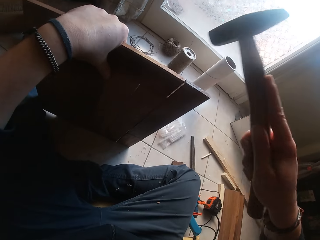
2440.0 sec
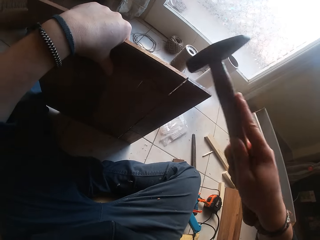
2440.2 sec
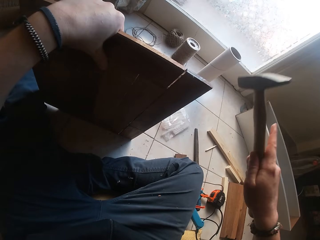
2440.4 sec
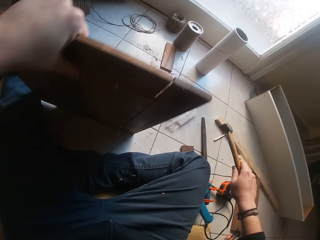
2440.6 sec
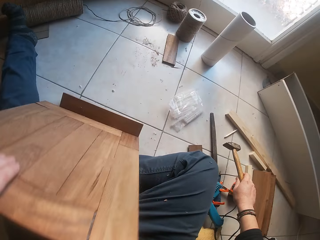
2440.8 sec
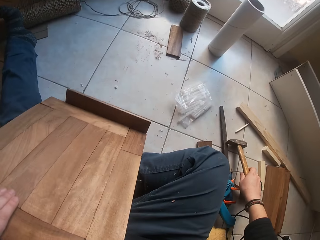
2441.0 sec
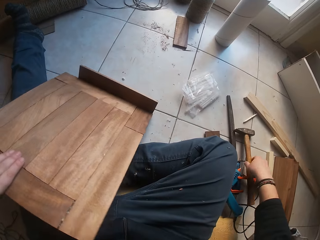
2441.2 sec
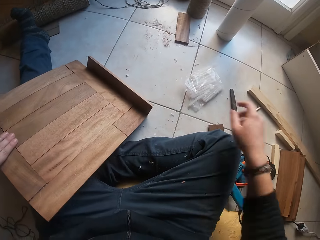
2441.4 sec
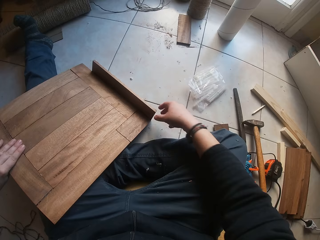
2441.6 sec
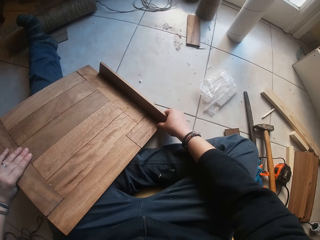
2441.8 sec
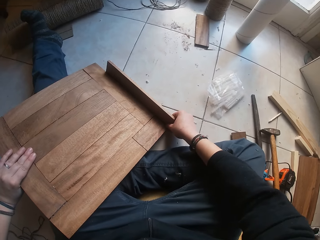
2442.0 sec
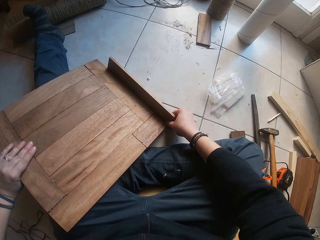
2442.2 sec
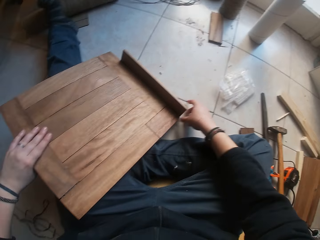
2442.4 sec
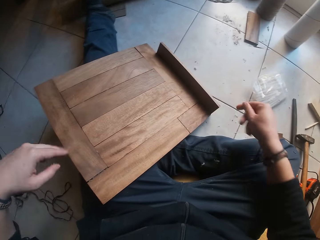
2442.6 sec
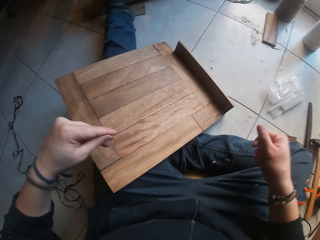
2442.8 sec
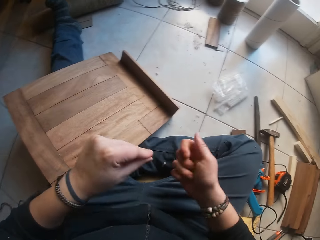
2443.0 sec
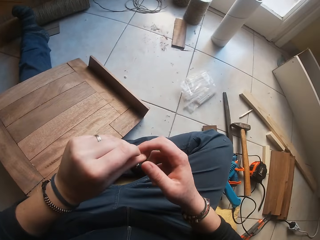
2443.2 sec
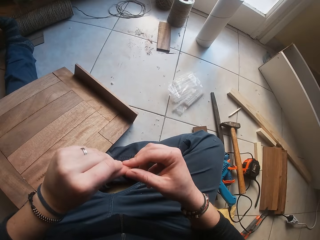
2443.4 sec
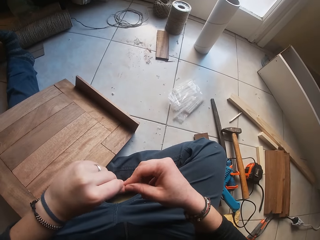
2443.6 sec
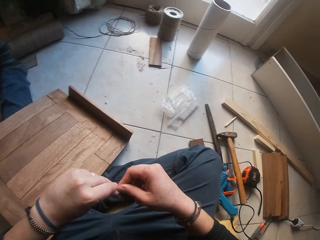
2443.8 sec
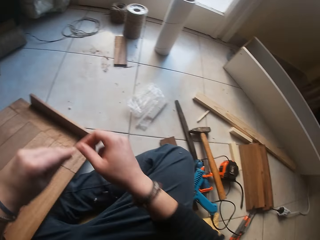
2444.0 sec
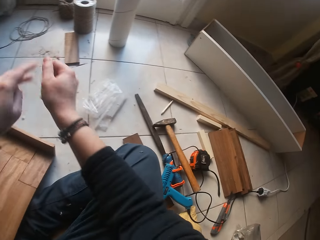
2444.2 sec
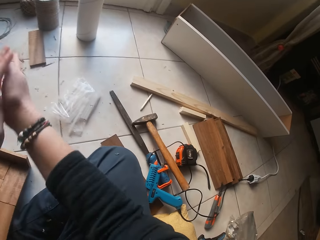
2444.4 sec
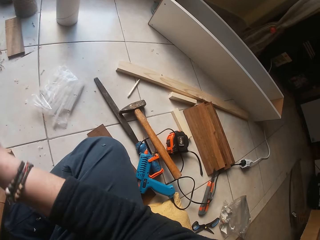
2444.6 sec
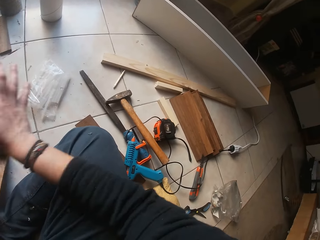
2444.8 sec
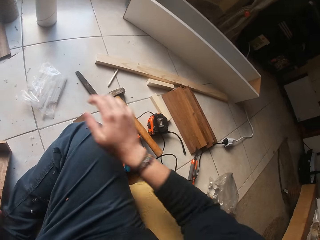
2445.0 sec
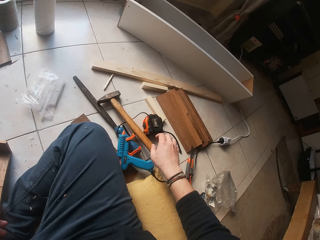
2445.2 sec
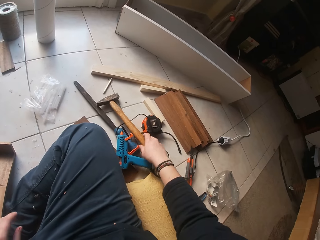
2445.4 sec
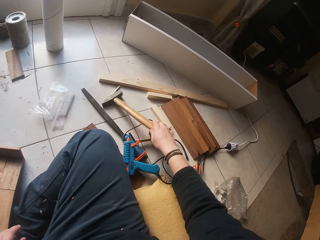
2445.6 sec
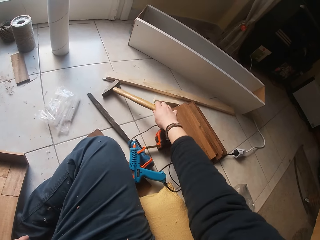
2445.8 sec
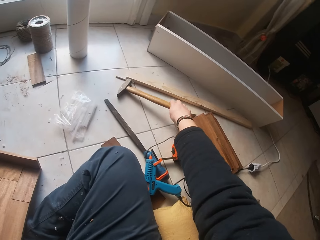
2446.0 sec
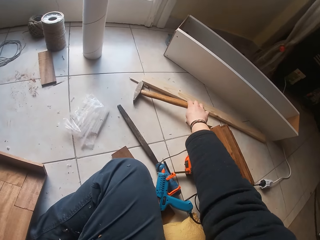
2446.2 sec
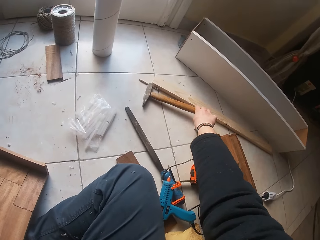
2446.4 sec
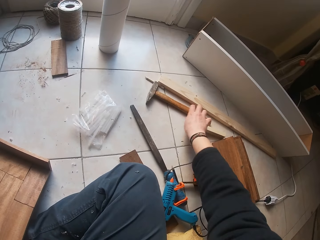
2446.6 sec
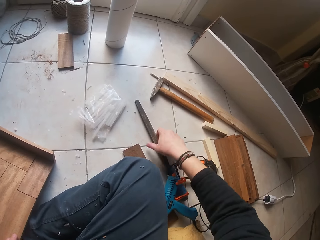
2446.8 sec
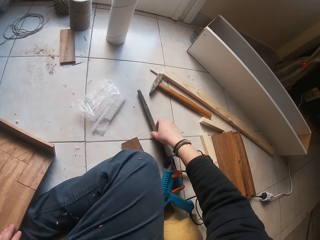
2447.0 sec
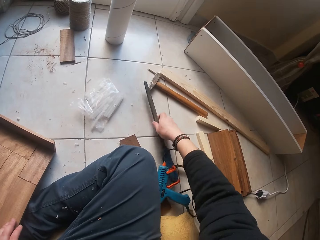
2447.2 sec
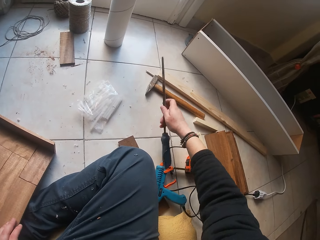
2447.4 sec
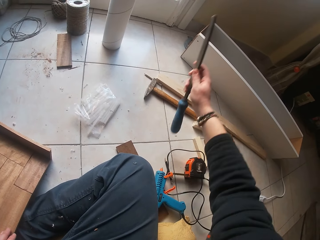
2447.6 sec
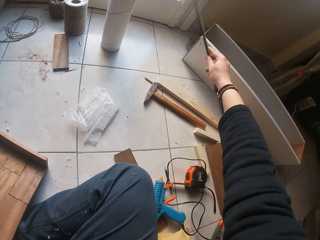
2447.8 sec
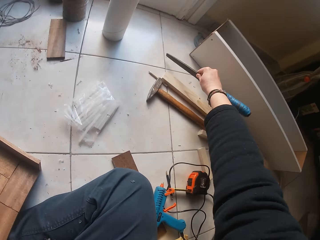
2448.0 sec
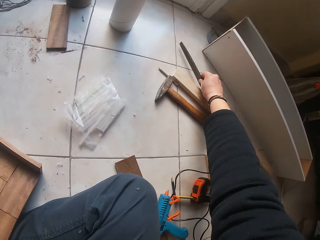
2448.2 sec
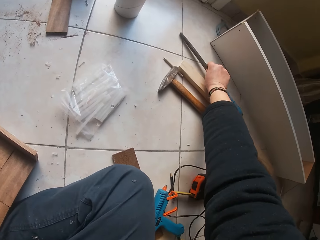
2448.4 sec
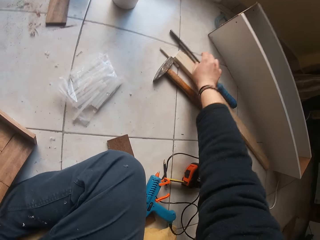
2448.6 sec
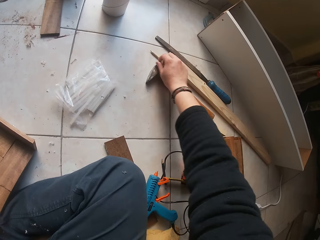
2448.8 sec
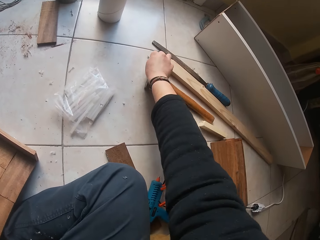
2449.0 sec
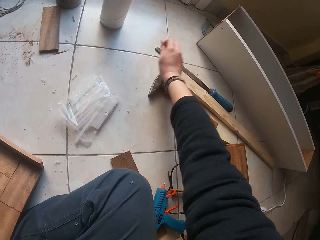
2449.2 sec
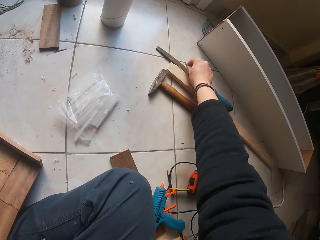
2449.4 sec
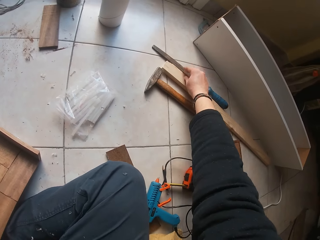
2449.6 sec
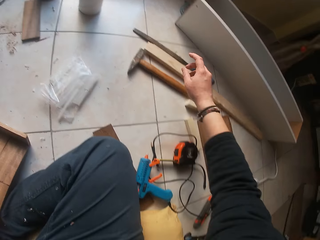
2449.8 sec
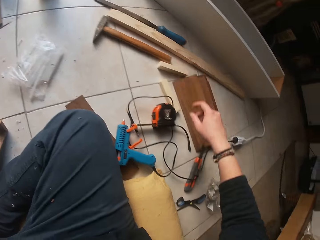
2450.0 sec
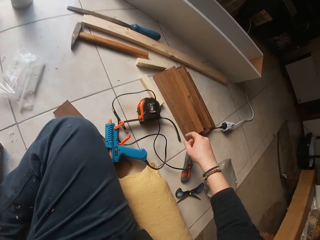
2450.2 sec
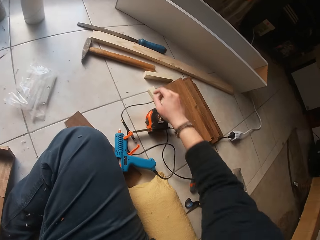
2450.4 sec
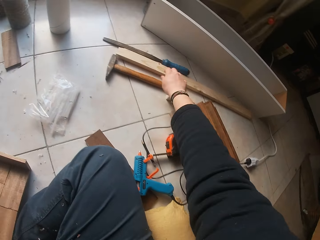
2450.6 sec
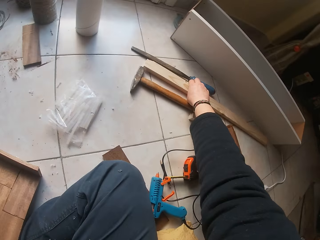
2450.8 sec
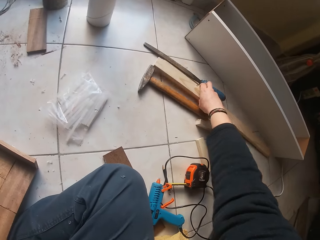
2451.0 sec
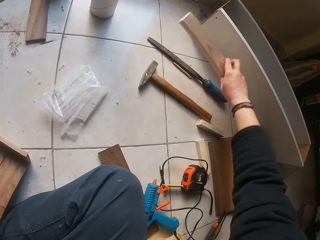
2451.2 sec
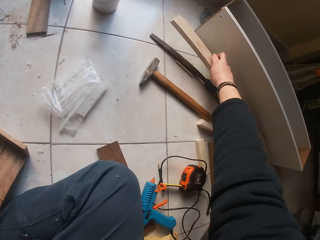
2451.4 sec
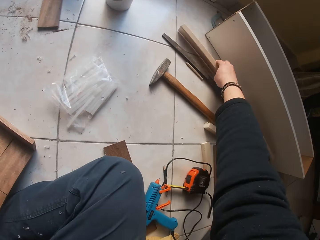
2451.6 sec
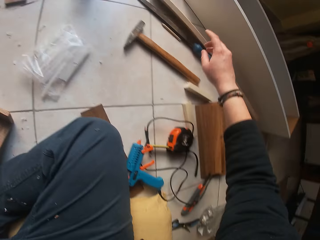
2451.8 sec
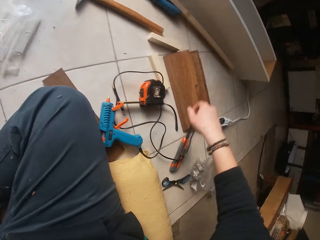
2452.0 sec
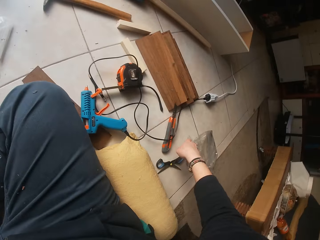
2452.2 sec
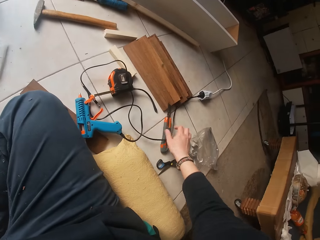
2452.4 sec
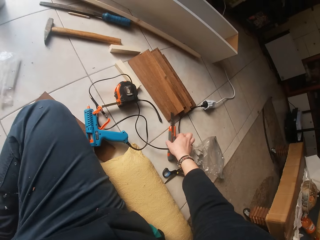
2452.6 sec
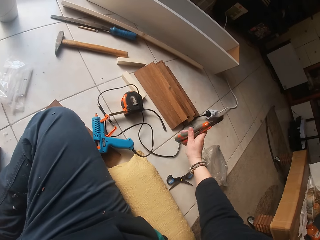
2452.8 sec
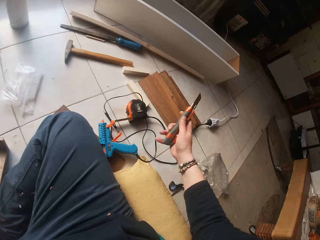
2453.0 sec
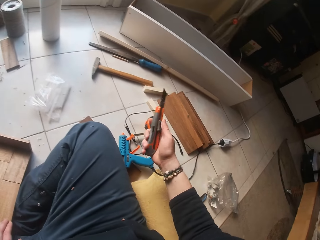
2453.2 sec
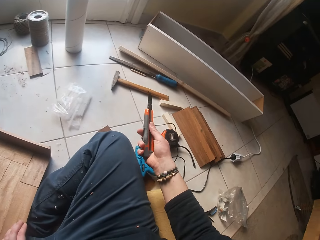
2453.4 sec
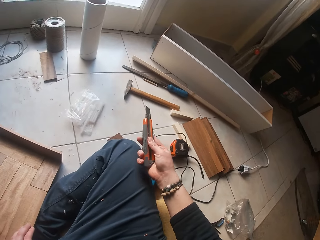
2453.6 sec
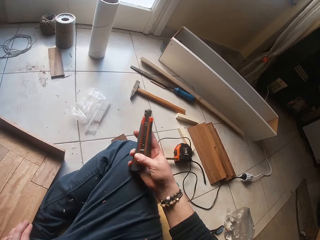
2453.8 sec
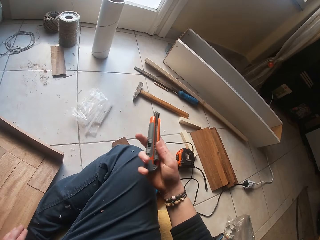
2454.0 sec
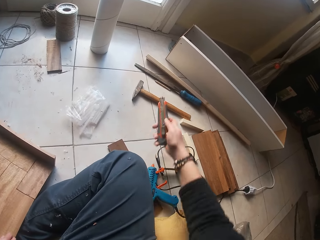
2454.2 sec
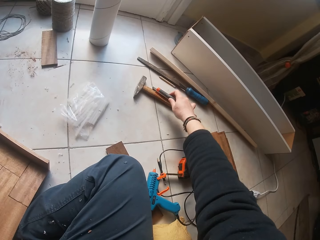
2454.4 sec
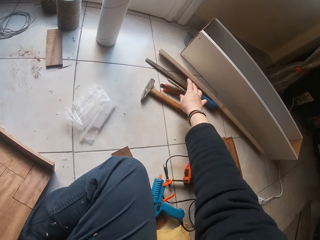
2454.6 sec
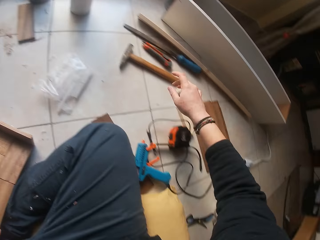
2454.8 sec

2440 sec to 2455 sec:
The camera wearer places the hammer on the floor with his right hand. He places the wooden board on his legs with his left hand. He pushes the wood down. He lifts both hands, moves both hands and pulls back both hands. He moves the hammer on the floor with his right hand. He picks the file. He moves a chisel on the floor with his right hand. He puts the file down. He picks the nail. He moves a pencil on the floor with his right hand. He puts the nail down. He picks the wood. He moves a piece of wood on the floor with his right hand. He puts the wood down. He picks a knife on the floor with his right hand. He draws down the blade of the knife with his right hand. He holds the object.

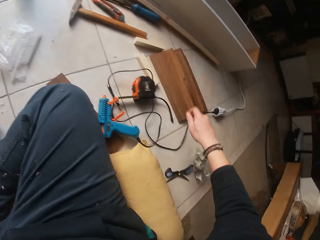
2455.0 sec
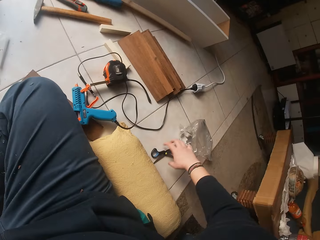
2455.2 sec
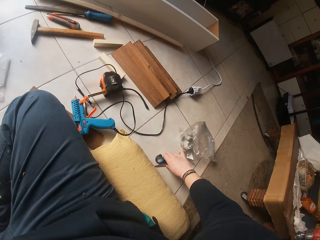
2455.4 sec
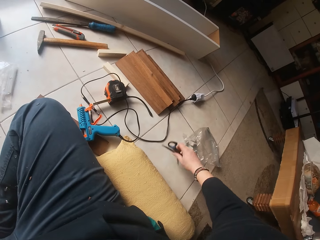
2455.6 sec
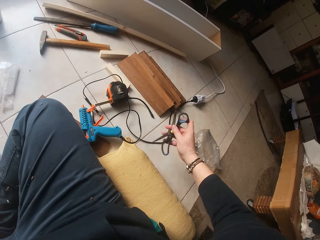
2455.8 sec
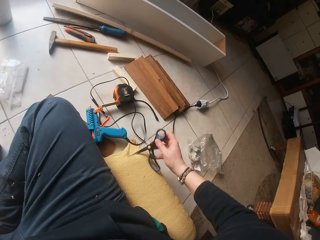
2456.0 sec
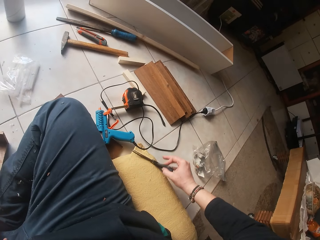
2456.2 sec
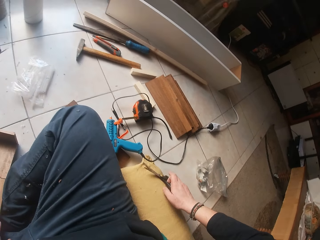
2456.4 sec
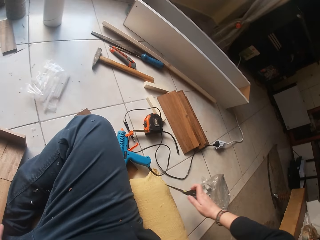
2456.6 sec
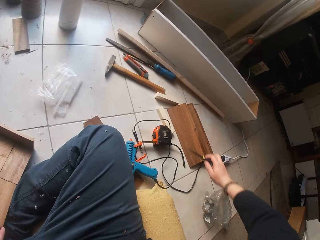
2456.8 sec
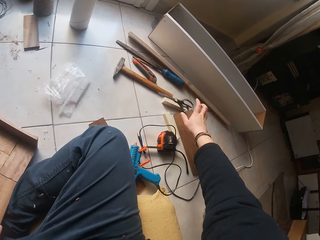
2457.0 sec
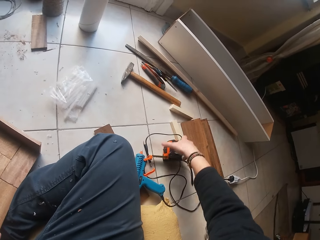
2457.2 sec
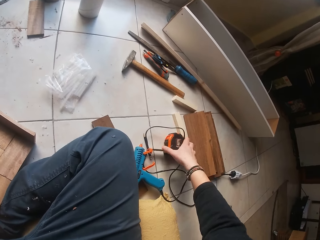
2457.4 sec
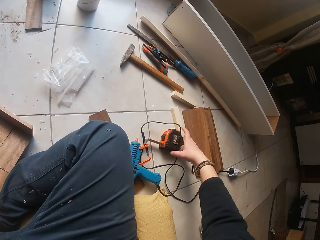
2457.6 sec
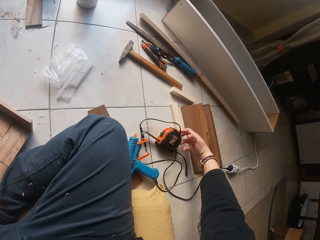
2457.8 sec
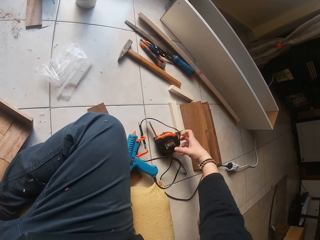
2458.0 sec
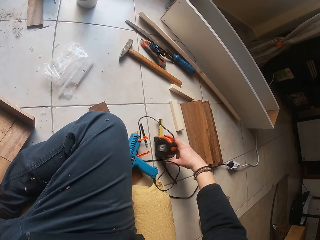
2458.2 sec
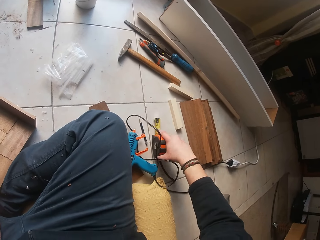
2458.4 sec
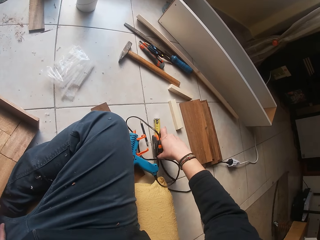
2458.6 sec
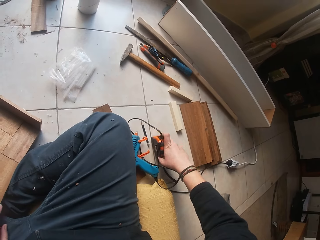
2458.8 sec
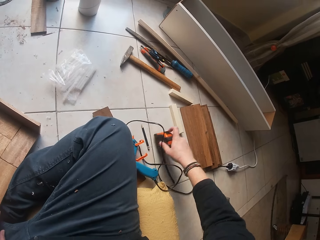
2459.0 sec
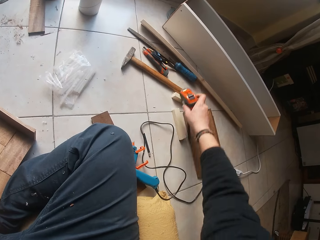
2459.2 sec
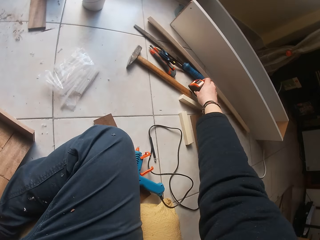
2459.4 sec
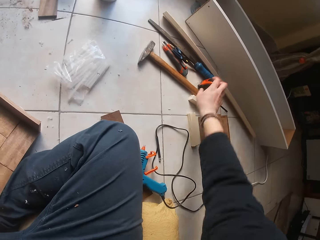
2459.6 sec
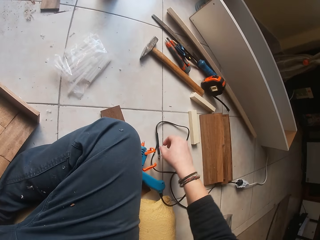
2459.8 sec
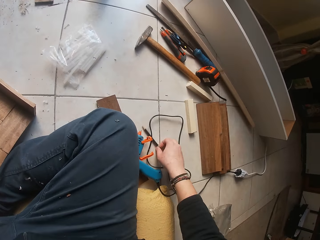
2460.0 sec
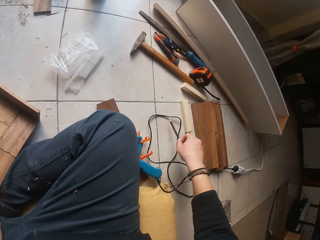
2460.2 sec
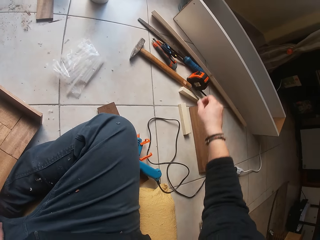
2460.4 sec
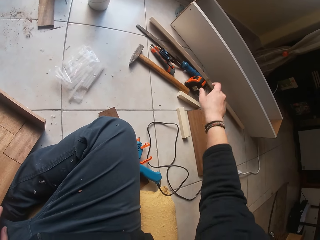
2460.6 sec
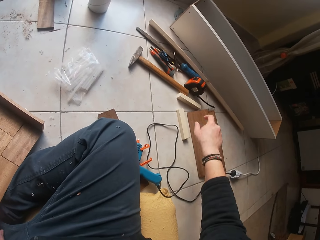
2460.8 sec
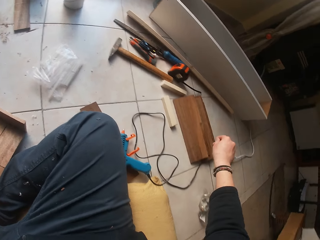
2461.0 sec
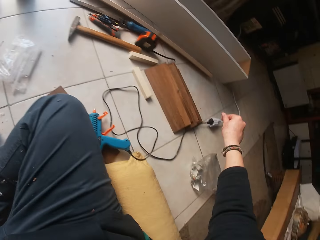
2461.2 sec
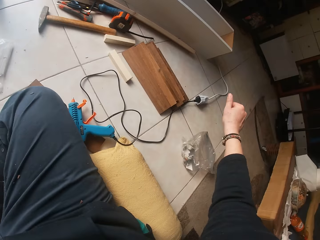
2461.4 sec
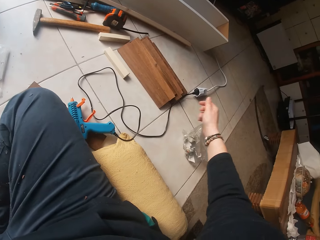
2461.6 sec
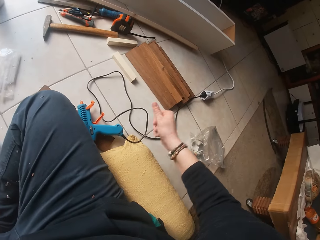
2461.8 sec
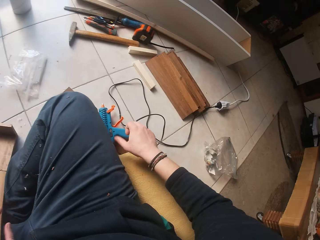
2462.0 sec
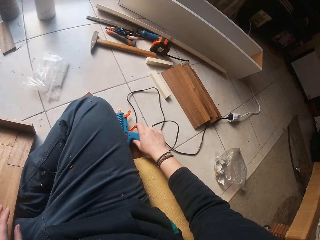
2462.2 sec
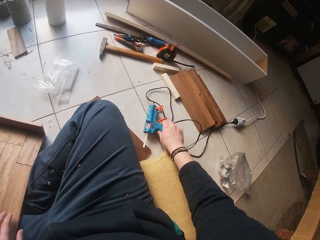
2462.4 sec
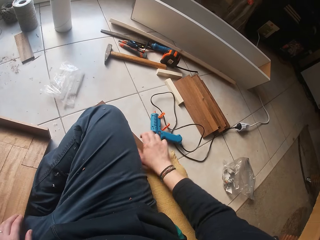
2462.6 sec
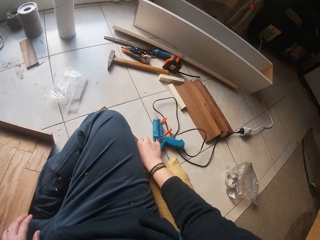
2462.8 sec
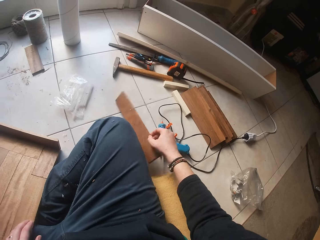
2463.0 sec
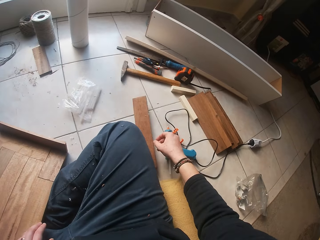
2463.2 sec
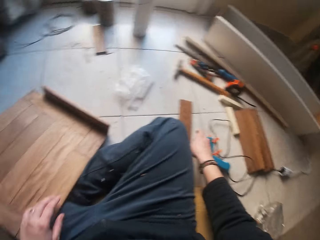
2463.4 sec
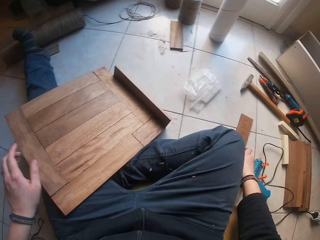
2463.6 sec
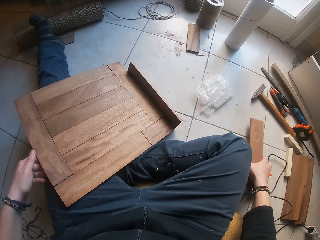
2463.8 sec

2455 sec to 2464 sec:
The camera wearer drops the knife on the floor. He picks the pair of scissors. He moves the scissors on the floor with his right hand. He holds the pair of scissors. He throws the pair of scissors down. He picks a tape measure on the floor with his right hand. He rolls in the tape in the tape measure with his right hand. He moves the tape measure on the floor with his right hand. He puts the tape measure down. He moves the pencil on the floor with his right hand. He picks the pen. He puts the pen down. He looks at the floor. He moves a glue gun on the floor with his right hand. He moves a piece of wood on the floor with his right hand. He picks the wood.
